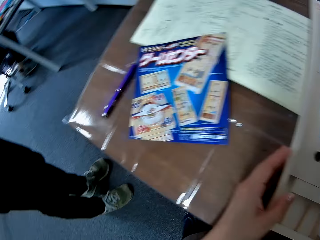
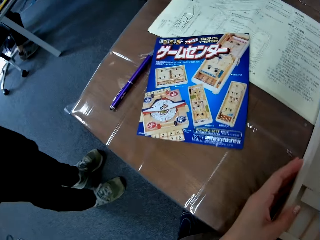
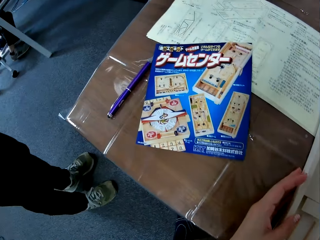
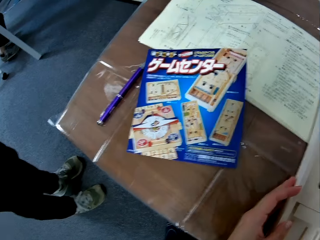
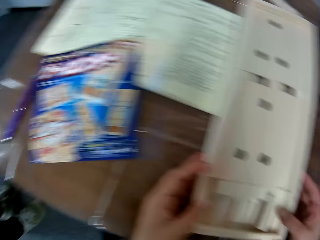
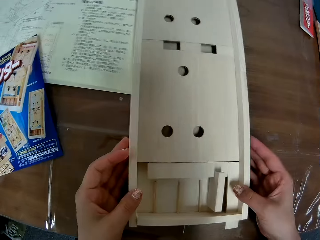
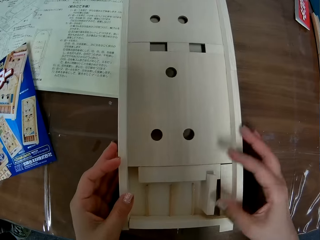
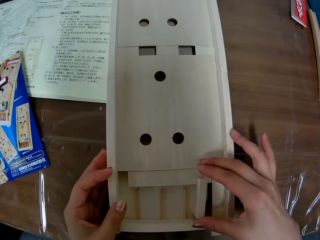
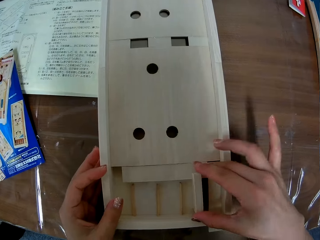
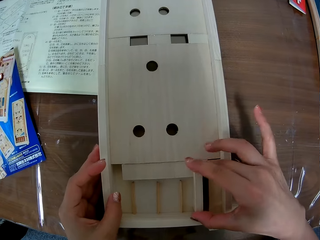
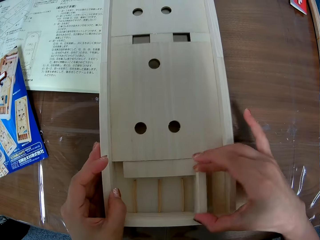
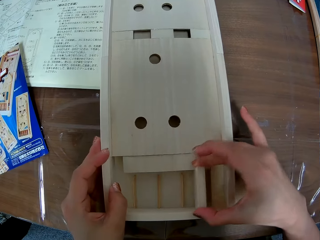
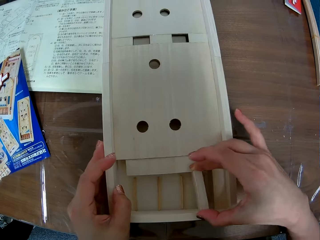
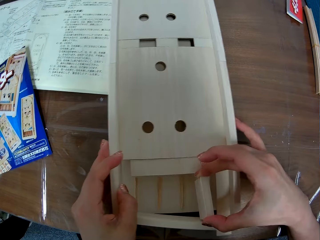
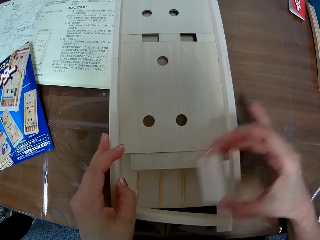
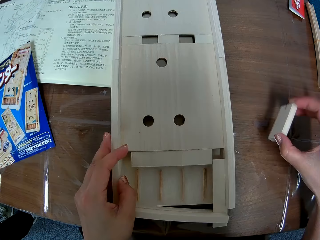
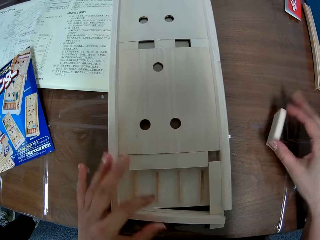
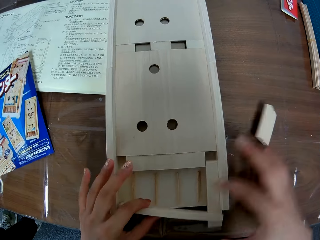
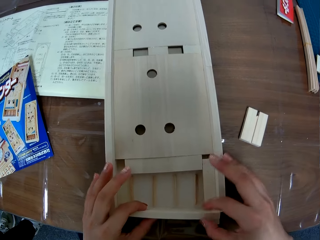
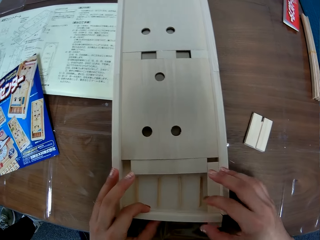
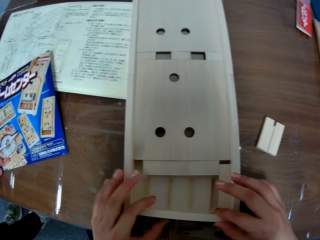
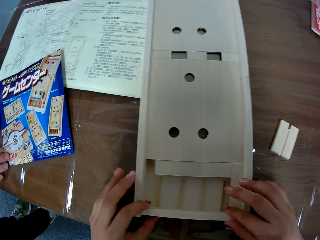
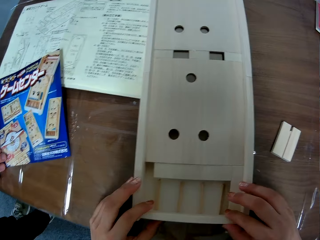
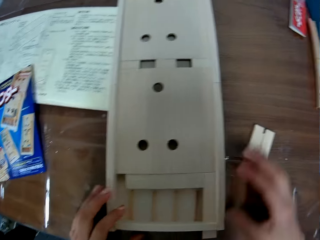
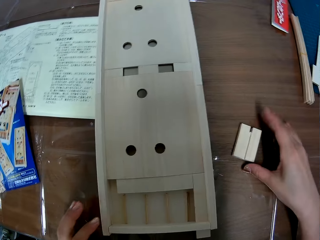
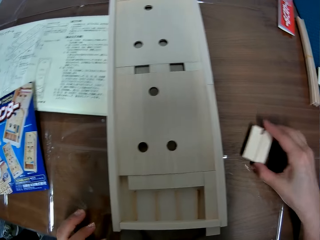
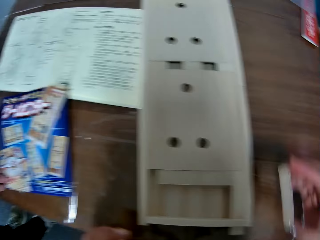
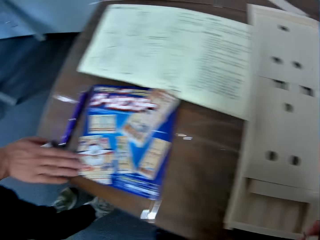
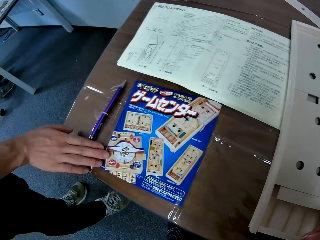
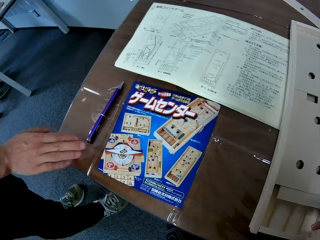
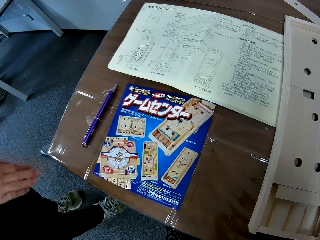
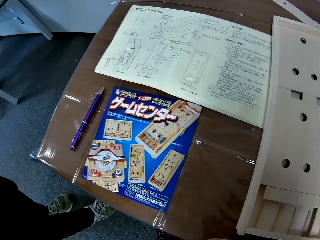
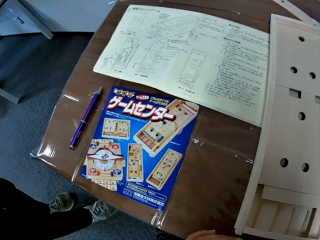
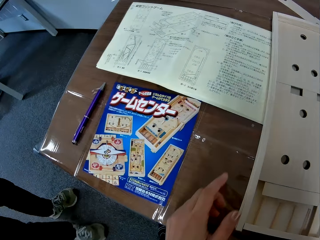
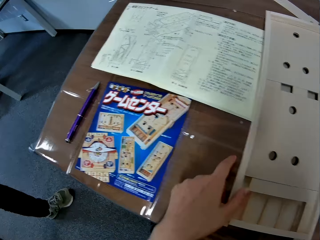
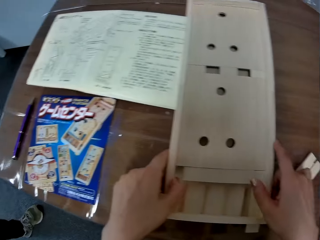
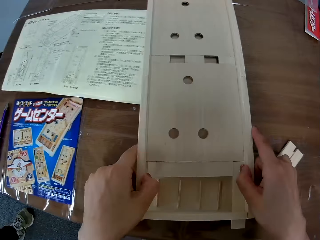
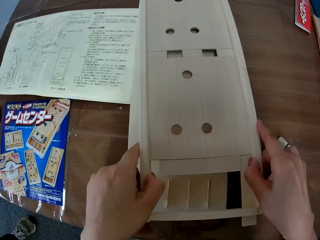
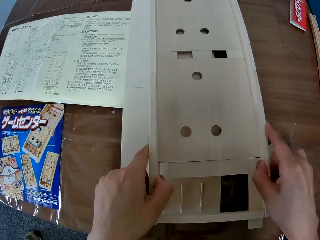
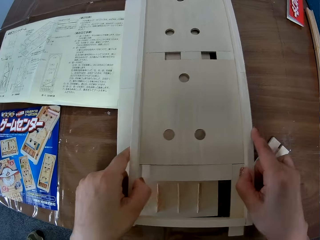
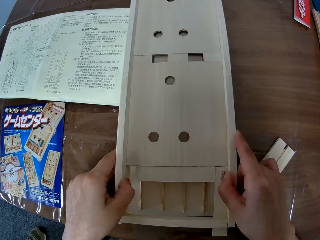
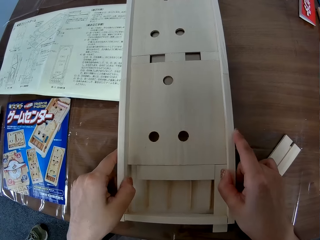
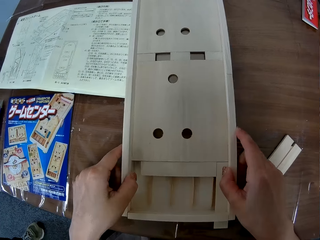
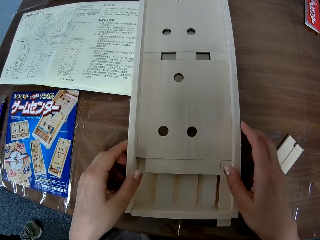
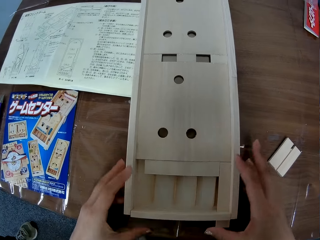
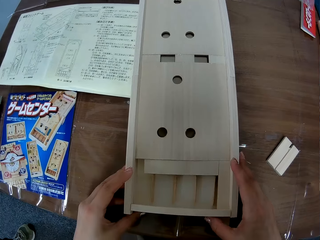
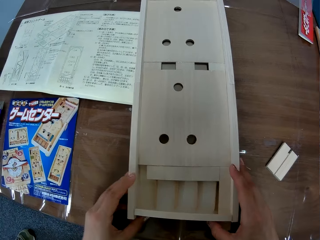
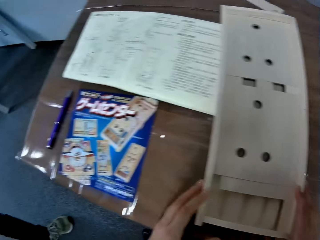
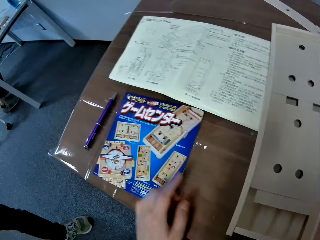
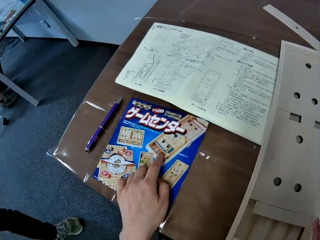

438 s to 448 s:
The camera wearer looks at the sticker. They look at something. A man holds the sticker. The camera wearer looks at the flyer on the table. The man adjusts the flyer on the table. The camera wearer looks at something. They adjust the wooden board on the table.

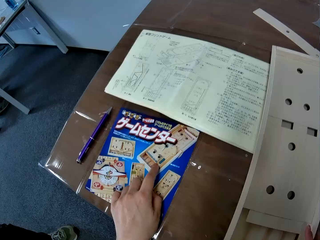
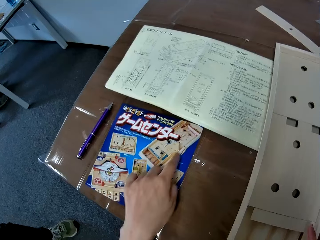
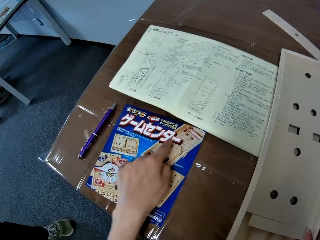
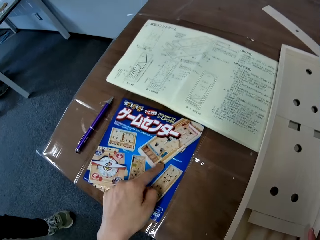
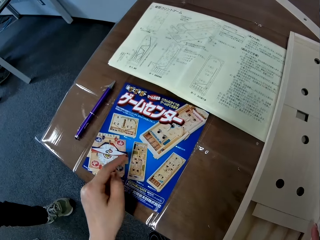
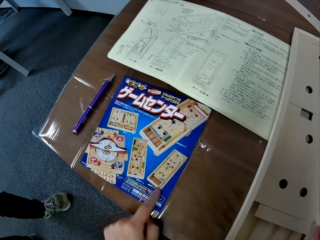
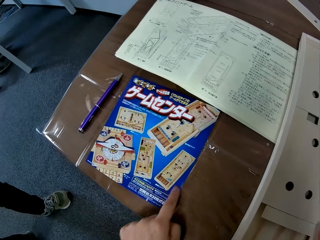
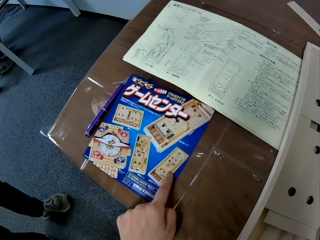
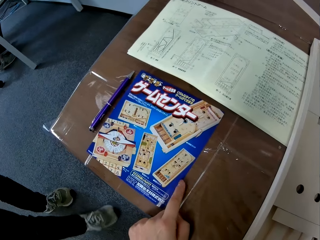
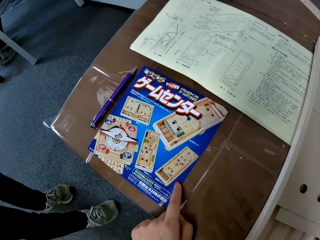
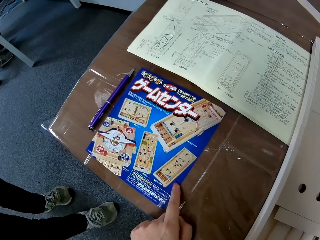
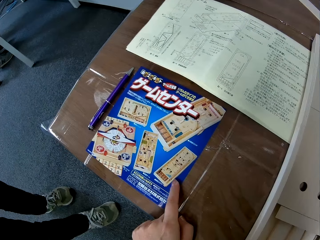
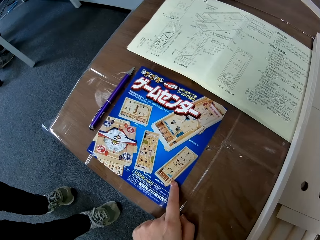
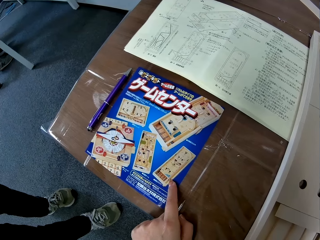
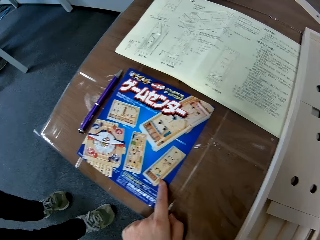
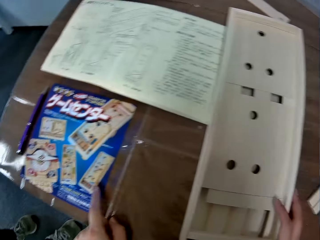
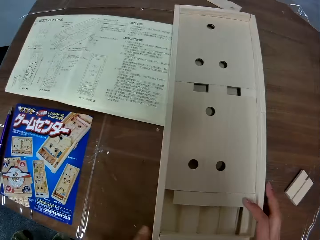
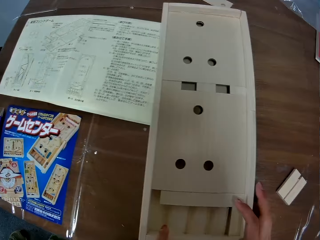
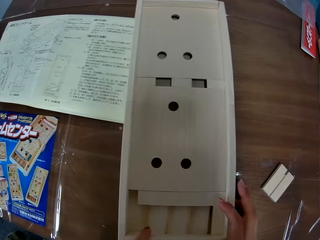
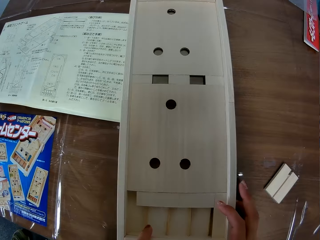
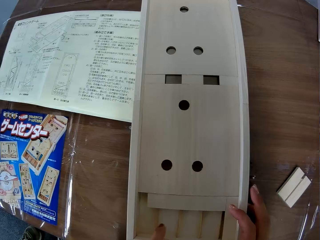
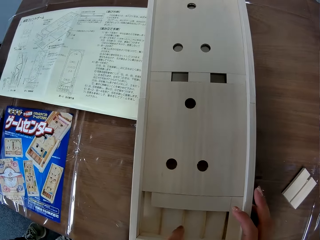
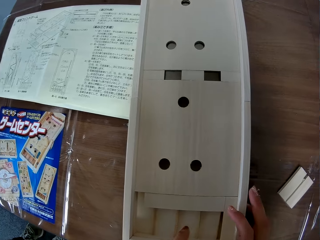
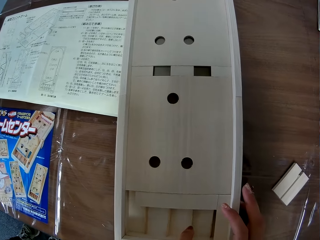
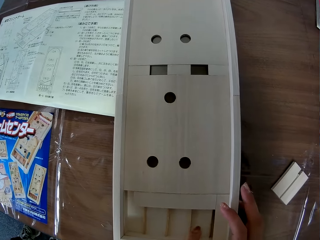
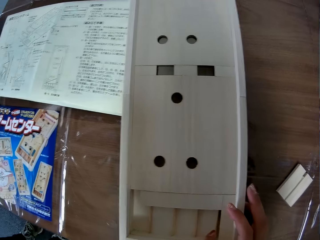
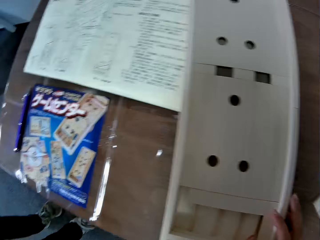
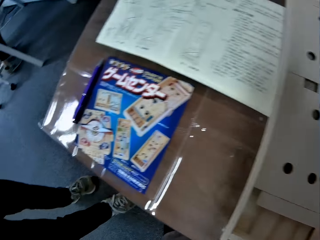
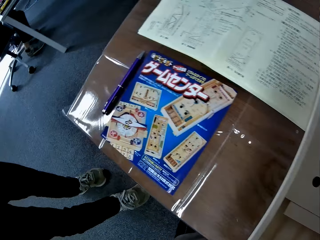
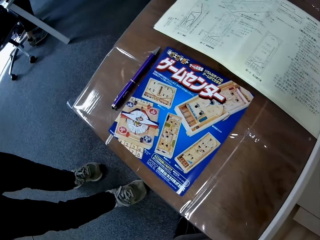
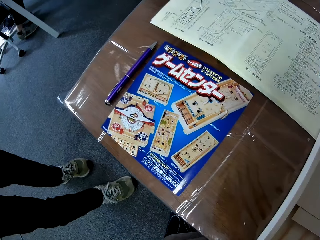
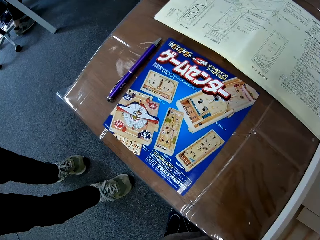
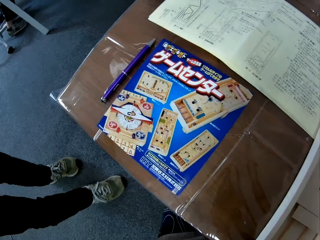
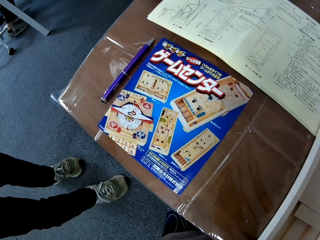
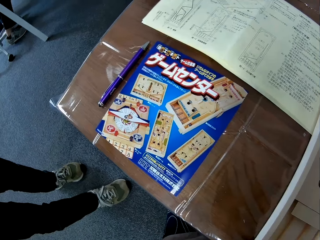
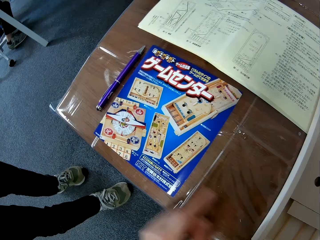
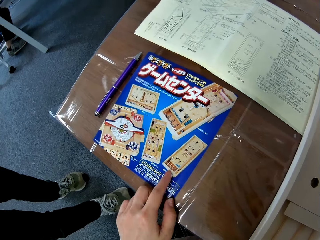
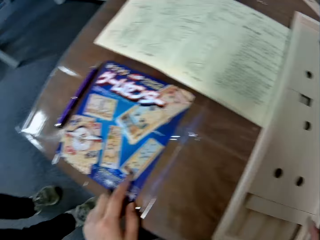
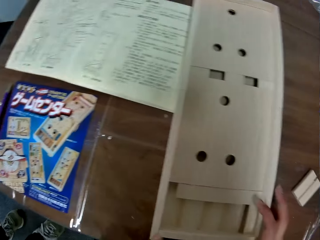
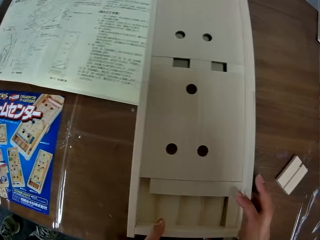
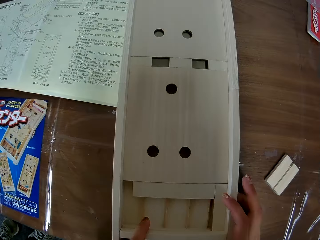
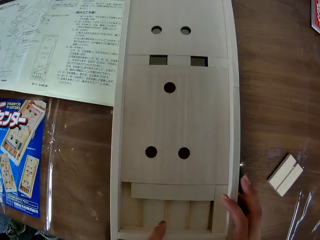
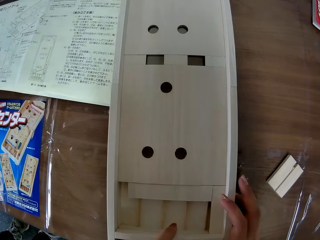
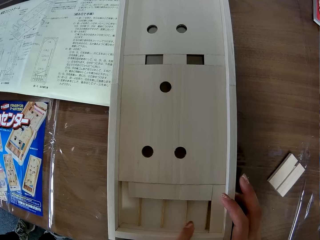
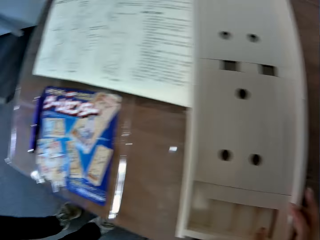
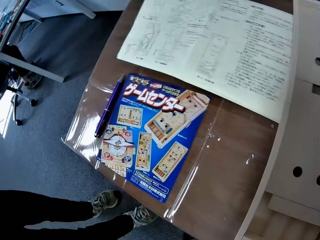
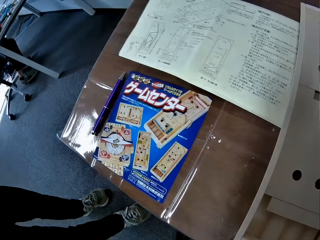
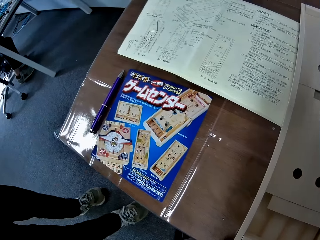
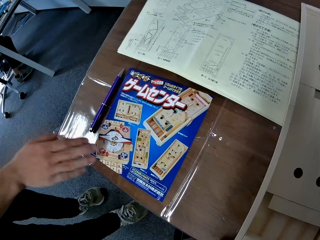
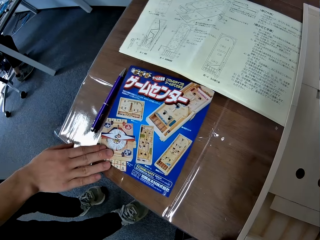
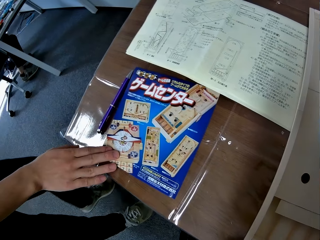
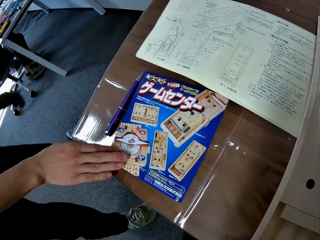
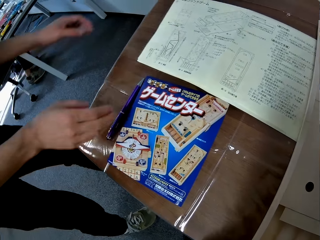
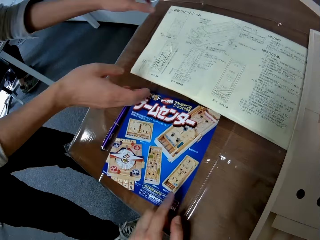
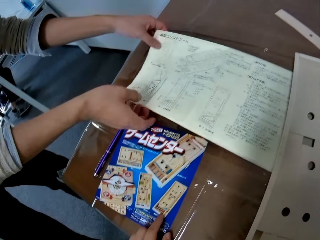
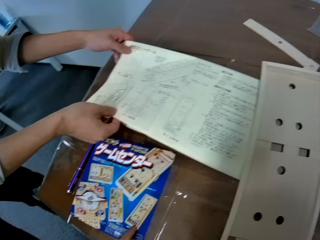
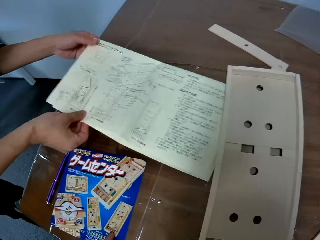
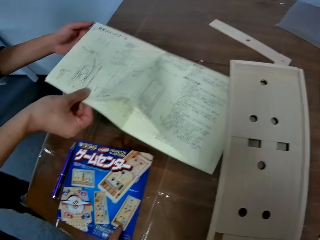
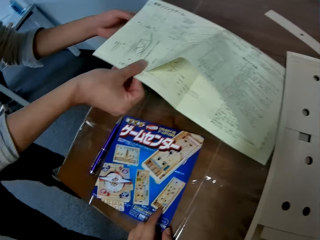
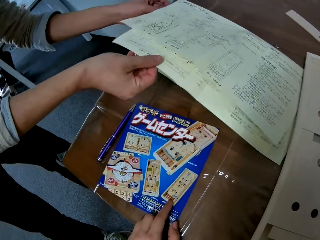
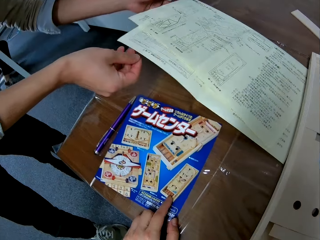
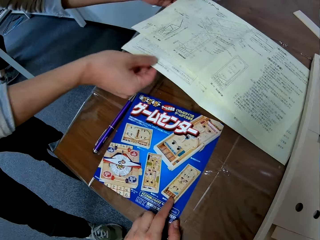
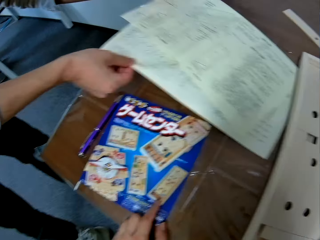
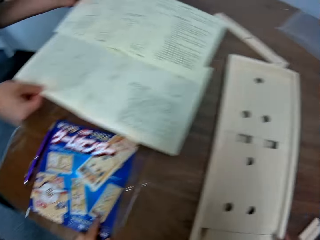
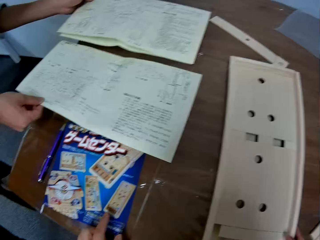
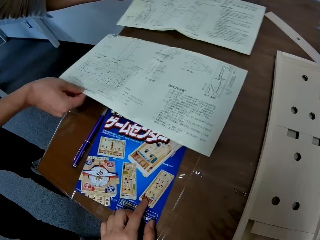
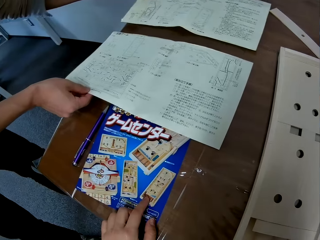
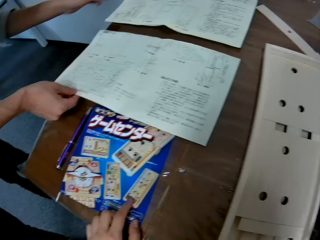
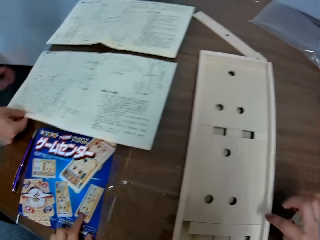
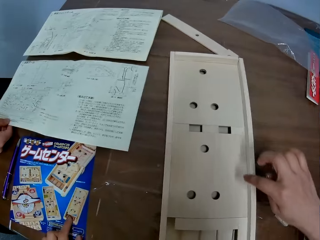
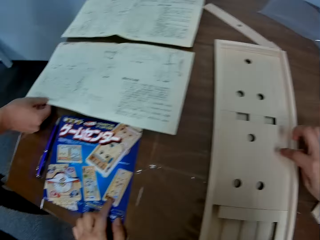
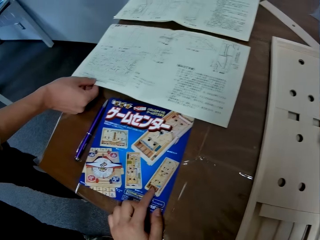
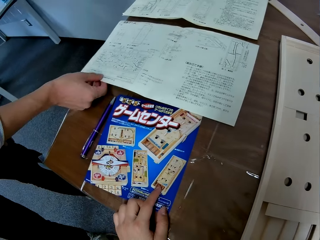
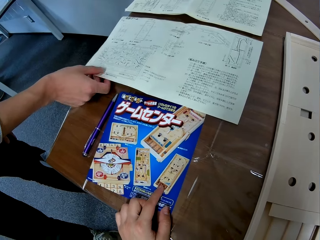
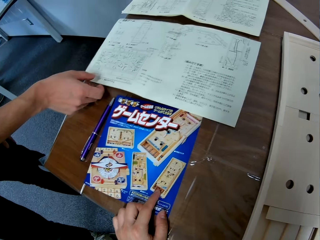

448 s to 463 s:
The camera wearer makes illustrations with her left hand on the table. She looks at the sticker. She interacts with the man. The man moves the leg. The camera wearer looks at something. She looks at the sticker. She looks at something. The man holds the sticker, places his right hand on the flyer on the table, separates the pages of the paper on the table and moves the sketch placed on the table.
